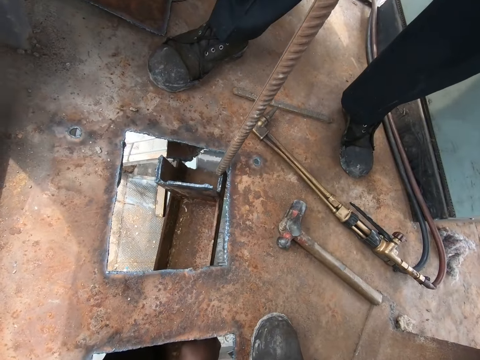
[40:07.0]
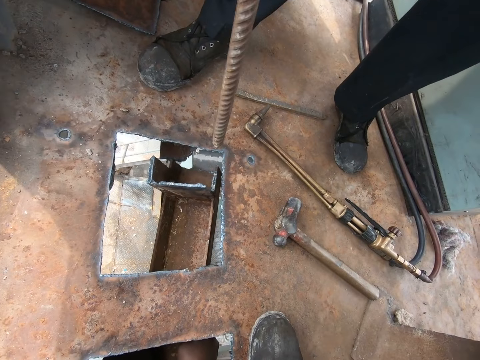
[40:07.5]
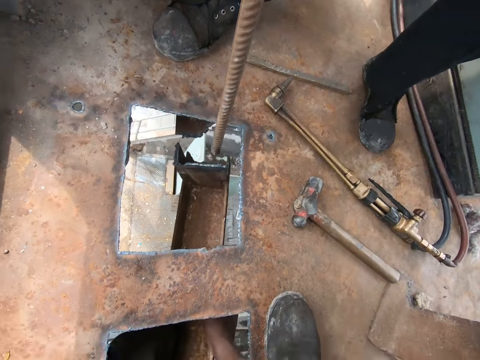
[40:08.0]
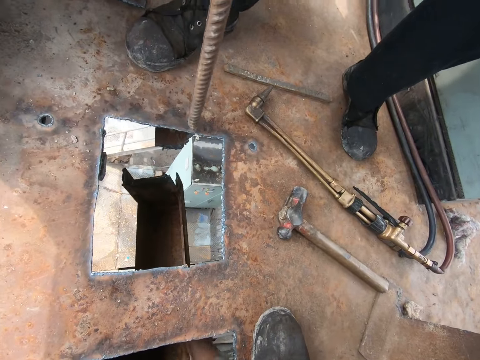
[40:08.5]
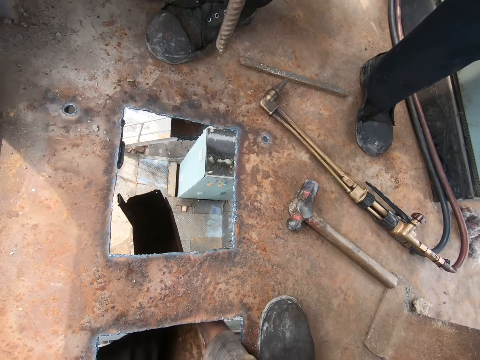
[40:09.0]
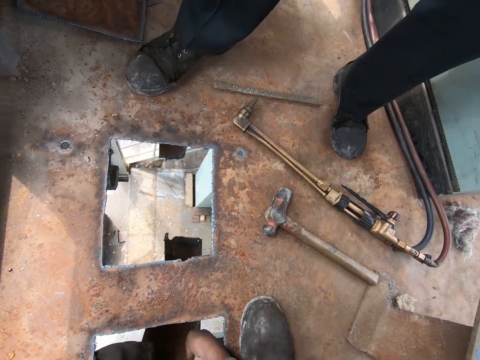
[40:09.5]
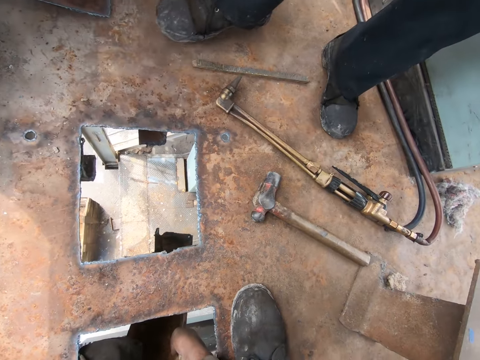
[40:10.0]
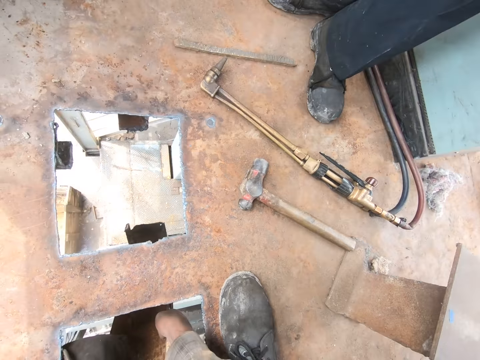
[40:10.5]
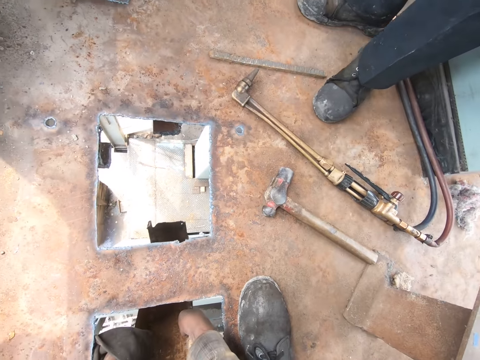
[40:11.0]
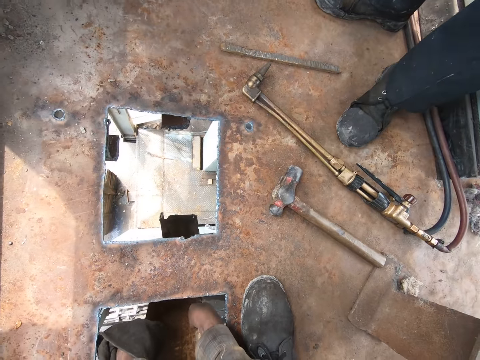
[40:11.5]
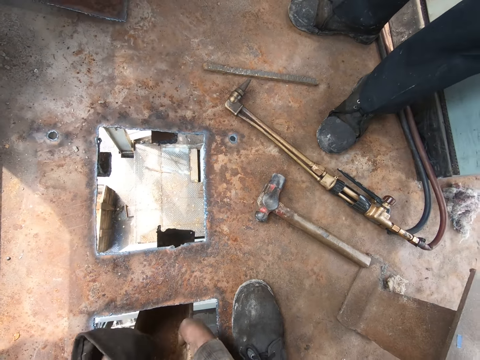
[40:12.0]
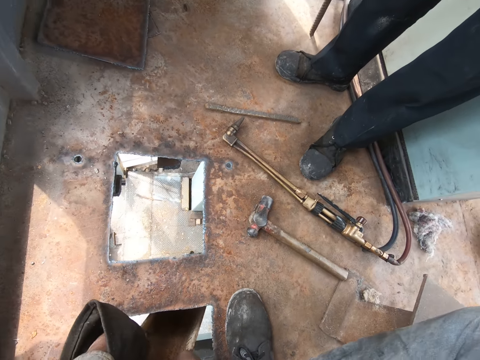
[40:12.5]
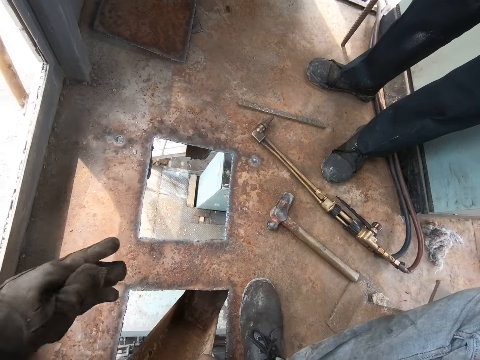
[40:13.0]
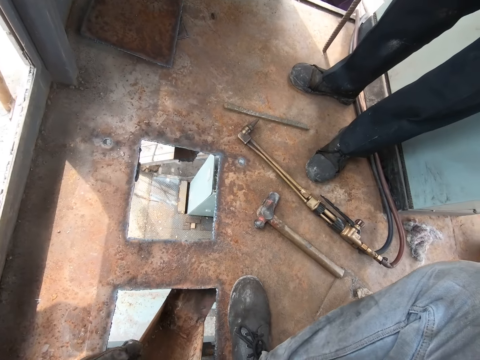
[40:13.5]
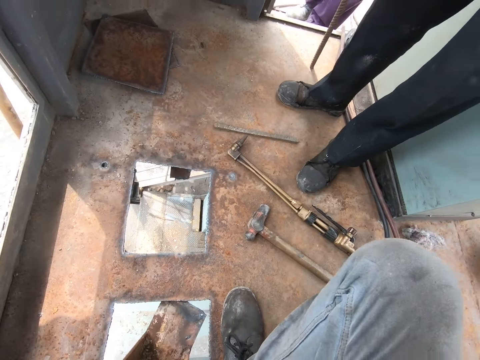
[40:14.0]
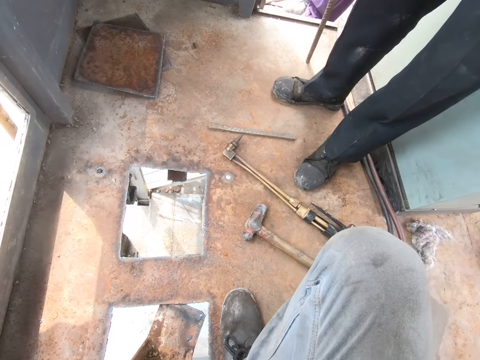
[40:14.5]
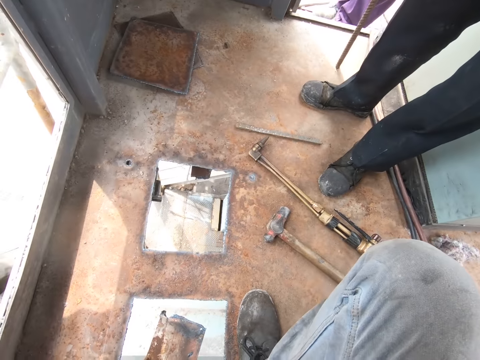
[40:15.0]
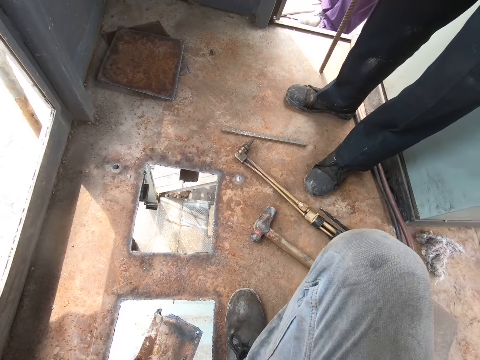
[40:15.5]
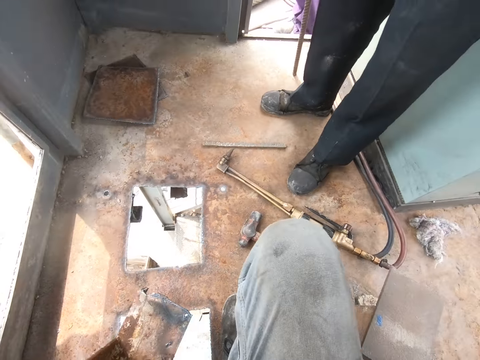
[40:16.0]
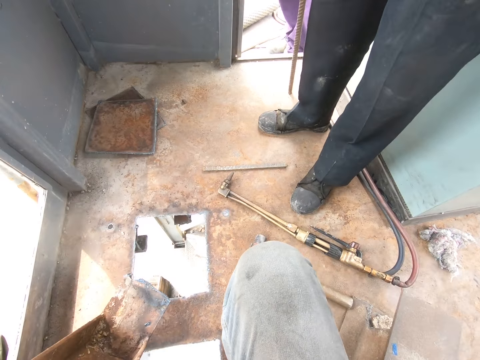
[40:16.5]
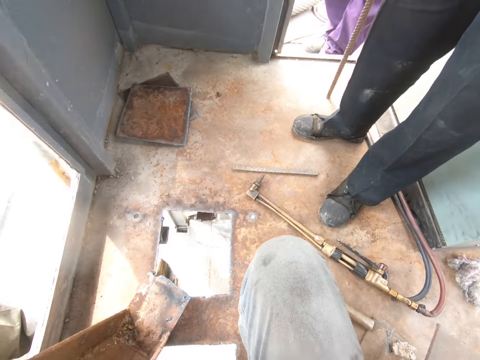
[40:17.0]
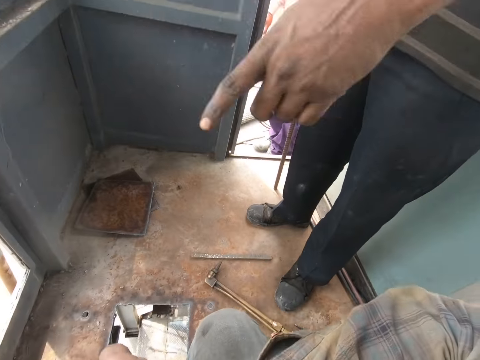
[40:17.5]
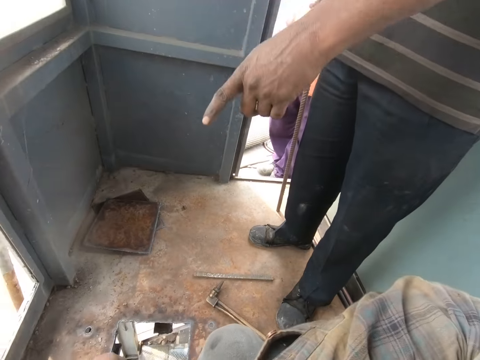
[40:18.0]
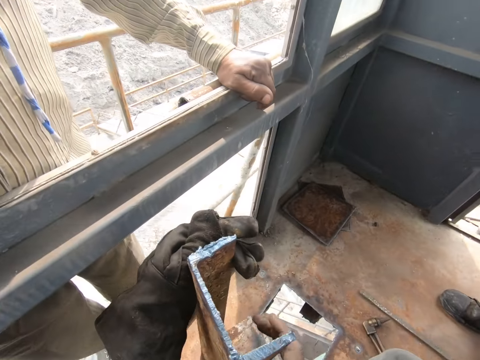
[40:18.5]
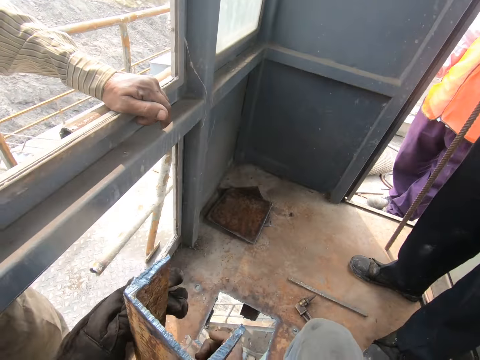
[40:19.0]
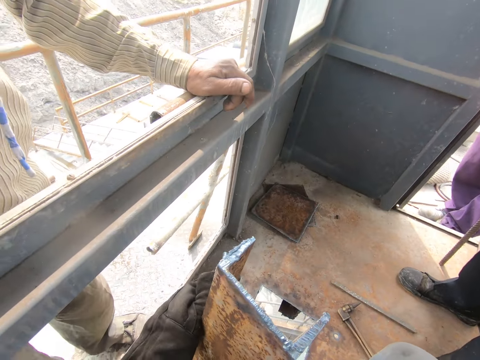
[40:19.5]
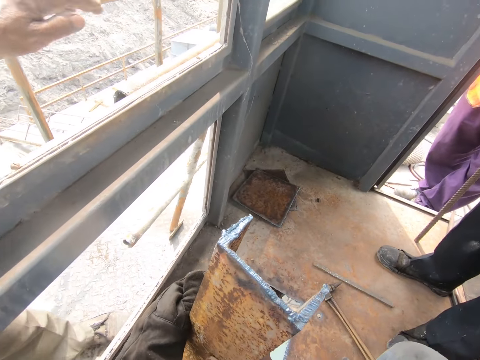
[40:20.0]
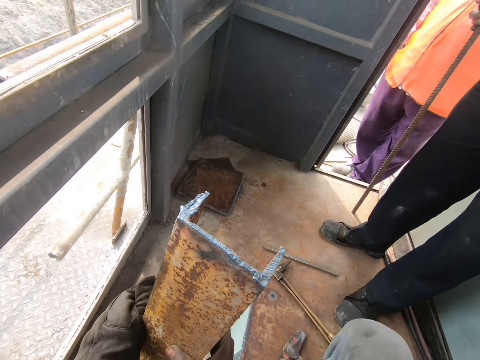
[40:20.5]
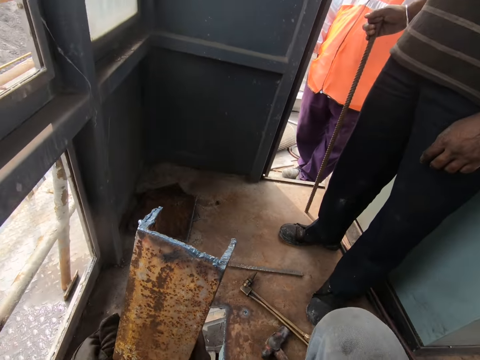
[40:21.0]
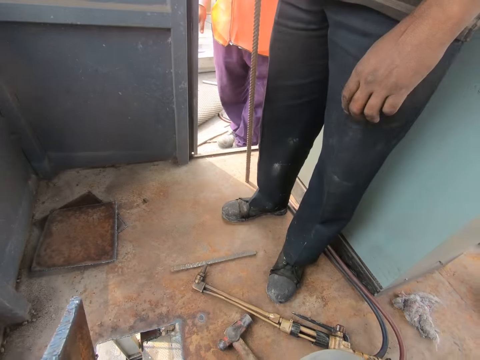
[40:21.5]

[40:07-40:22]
The camera wearer holds the metal with both hands. They remove the metal below with both hands from a hole. They squat. They put the metal on the surface. They hold the metal with both hands.

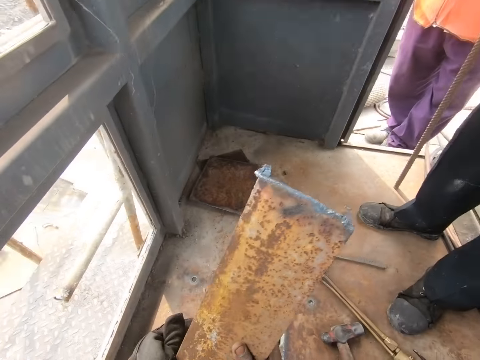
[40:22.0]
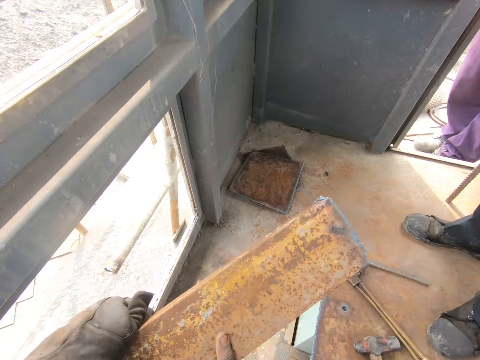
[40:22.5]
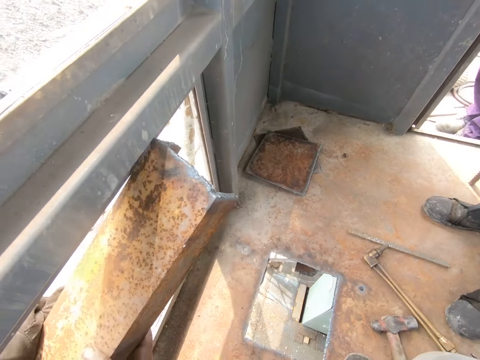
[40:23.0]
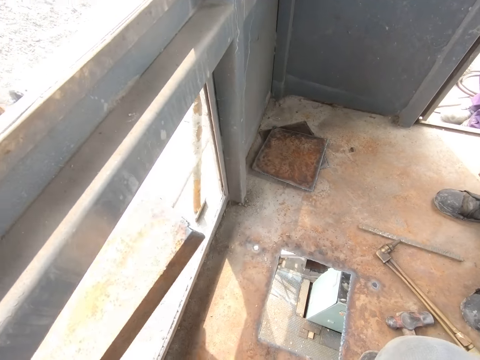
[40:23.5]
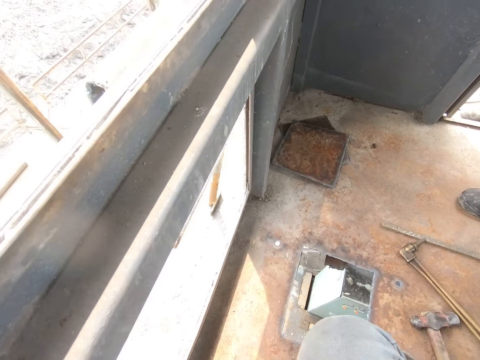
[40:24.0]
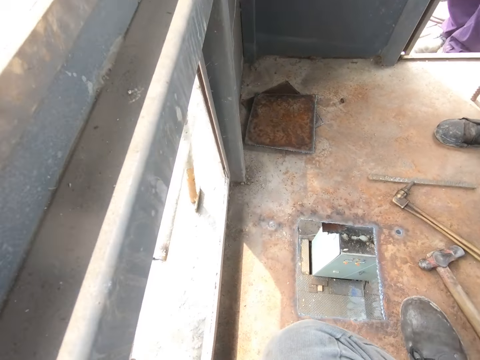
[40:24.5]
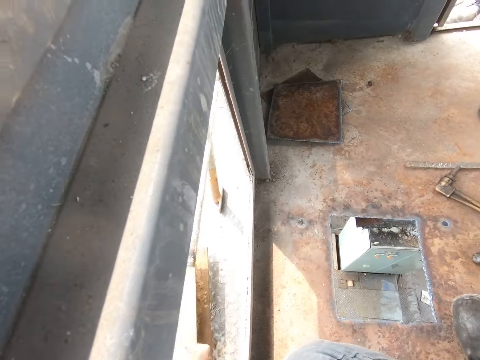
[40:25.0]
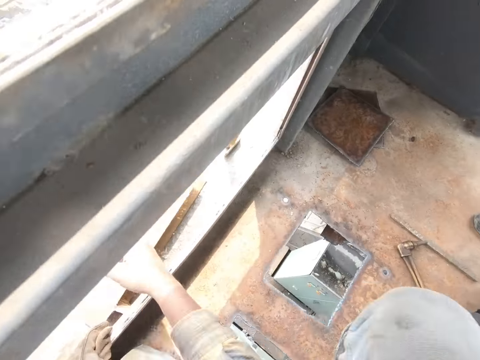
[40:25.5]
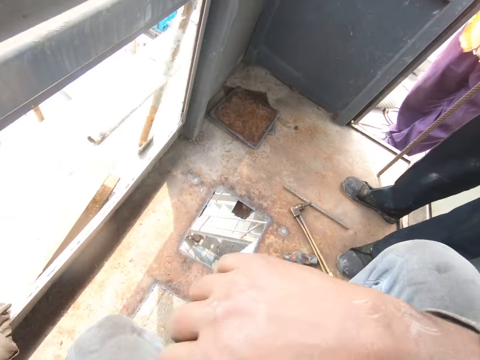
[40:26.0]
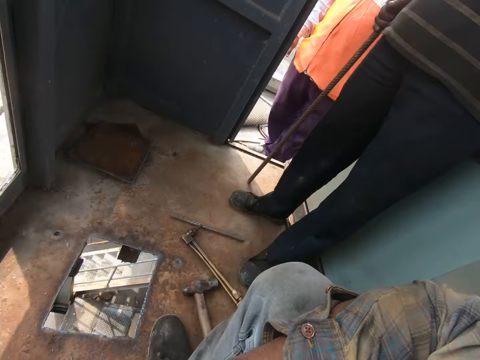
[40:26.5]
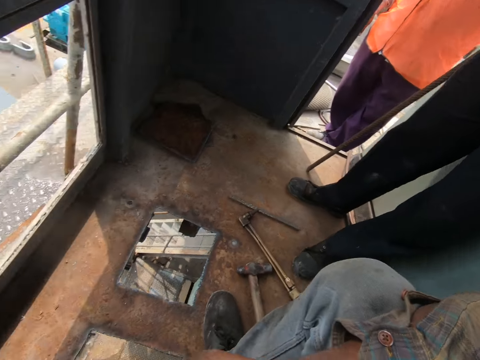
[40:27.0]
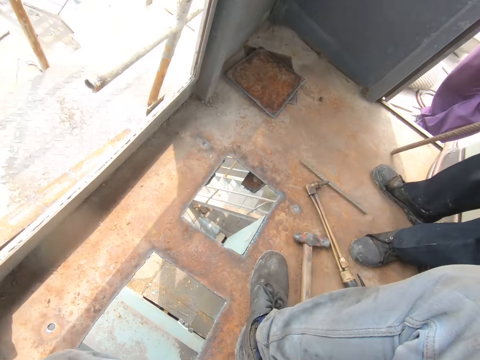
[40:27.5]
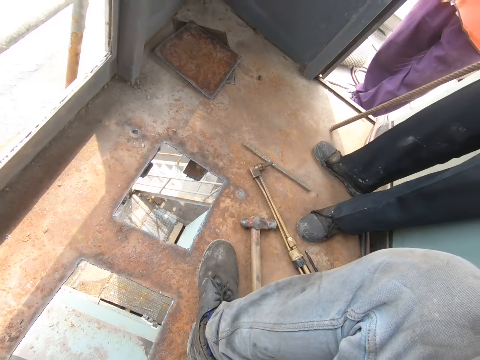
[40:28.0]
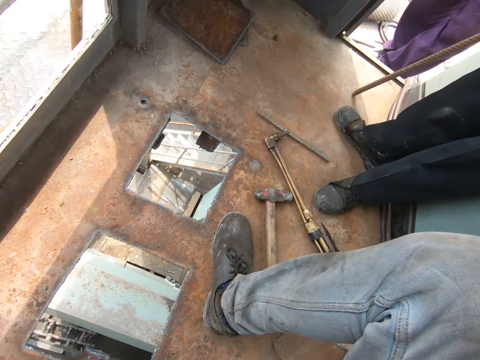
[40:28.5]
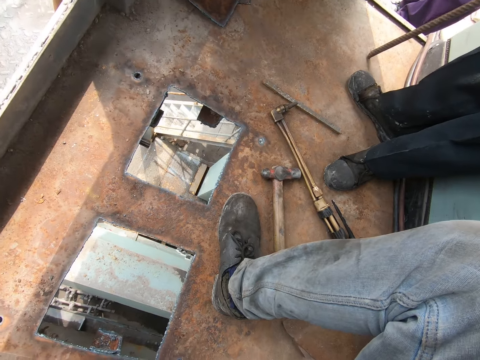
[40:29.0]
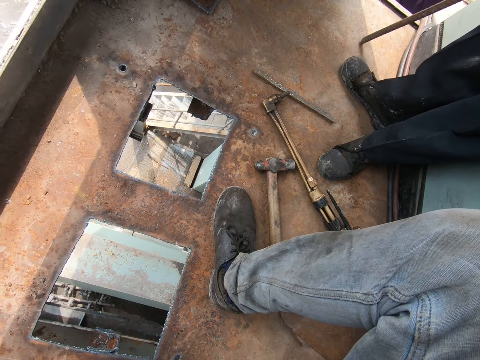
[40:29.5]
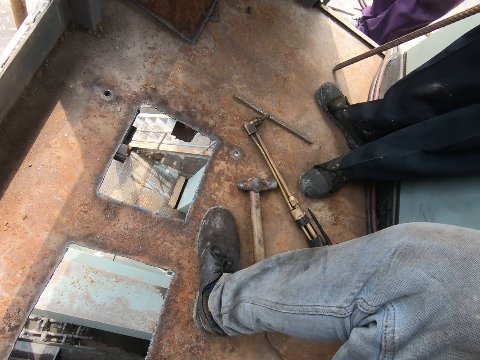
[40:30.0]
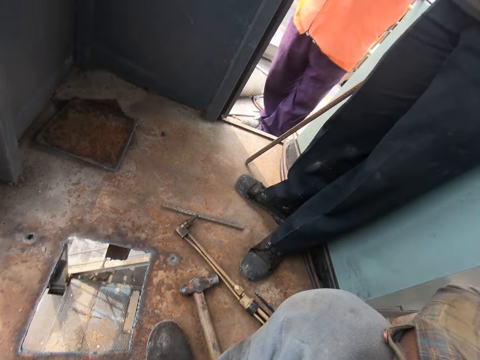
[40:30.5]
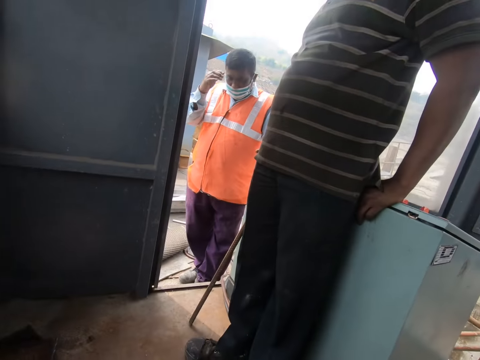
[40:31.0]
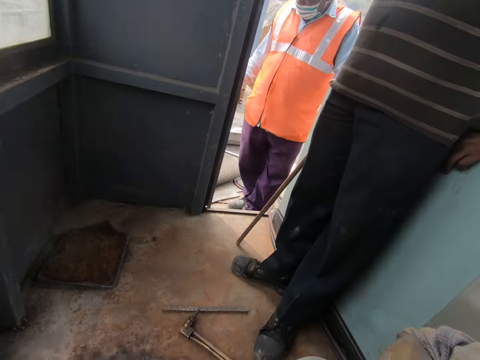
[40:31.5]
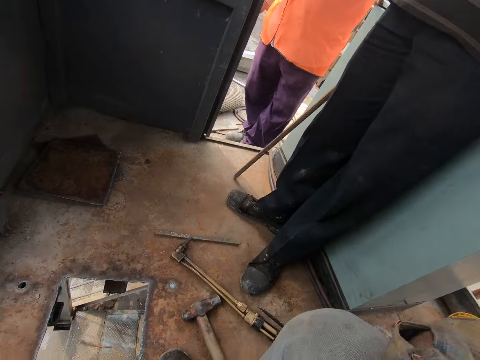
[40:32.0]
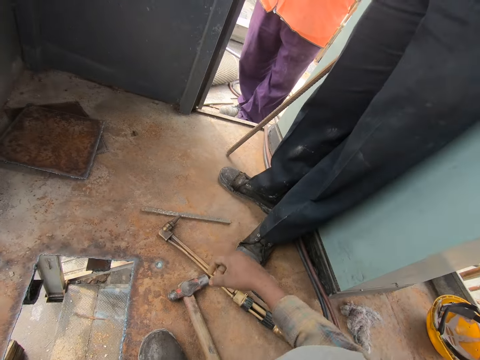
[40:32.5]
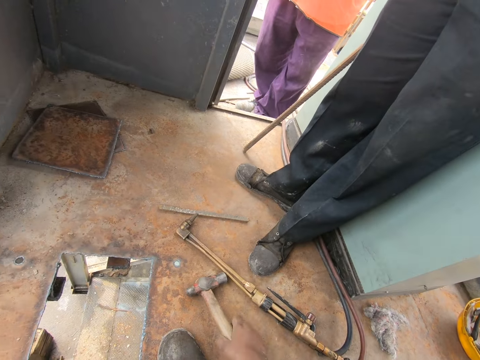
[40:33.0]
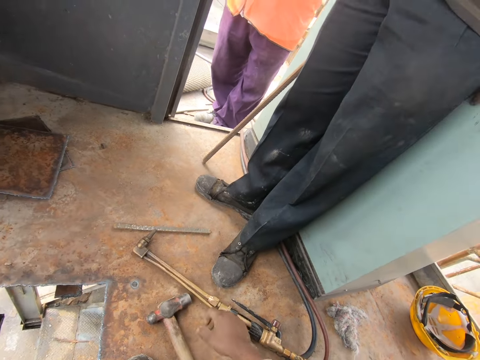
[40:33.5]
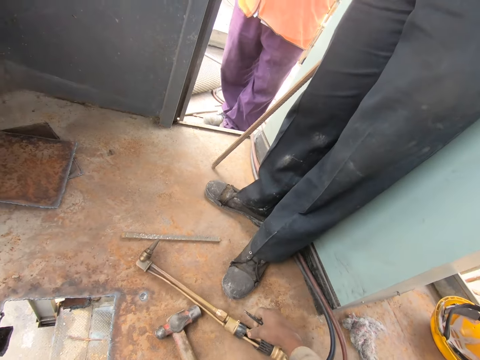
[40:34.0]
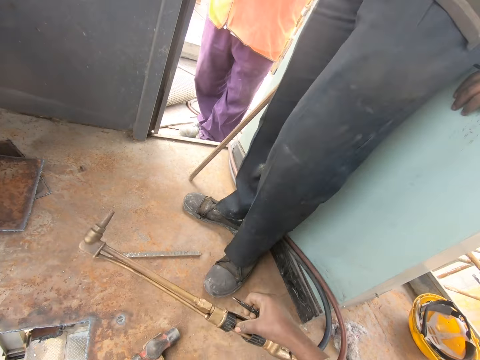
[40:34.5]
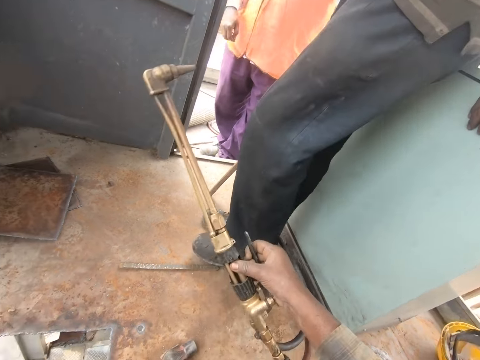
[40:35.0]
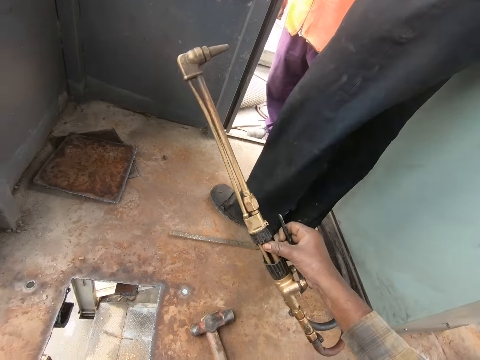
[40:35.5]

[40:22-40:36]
The camera wearer passes the metal through the opening. He lifts the metal. He puts the metal on the floor. He looks around. He moves his hand. He puts his left hand through the opening. He looks down. He moves his right hand. He moves a hammer. He lifts the gas lighter or welder with his right hand.
